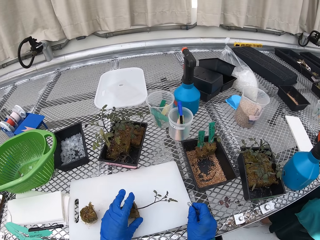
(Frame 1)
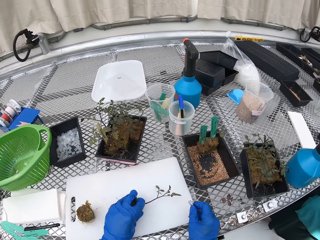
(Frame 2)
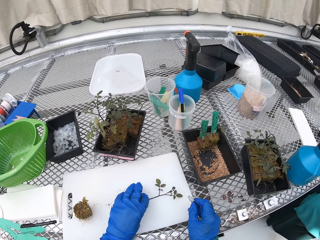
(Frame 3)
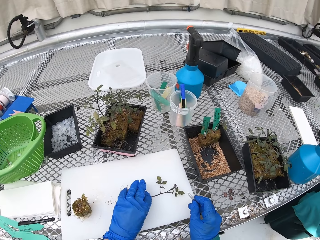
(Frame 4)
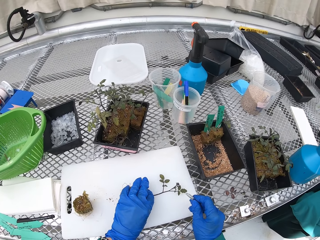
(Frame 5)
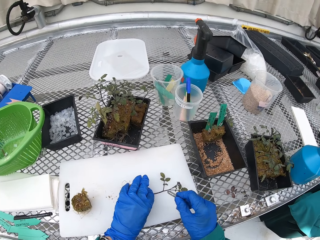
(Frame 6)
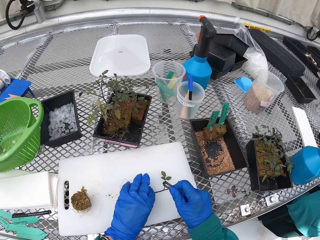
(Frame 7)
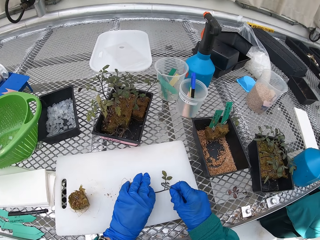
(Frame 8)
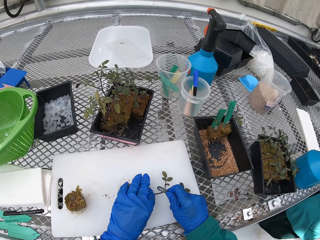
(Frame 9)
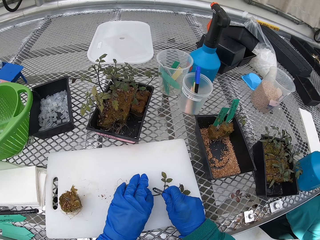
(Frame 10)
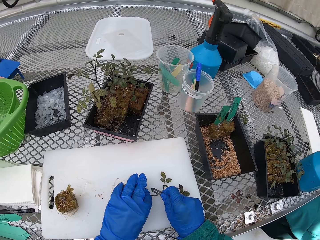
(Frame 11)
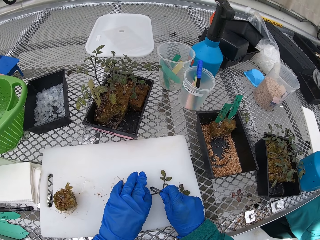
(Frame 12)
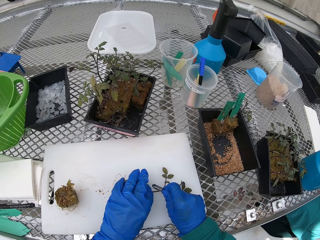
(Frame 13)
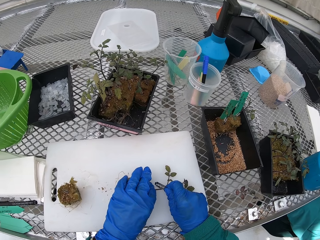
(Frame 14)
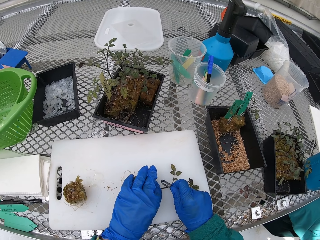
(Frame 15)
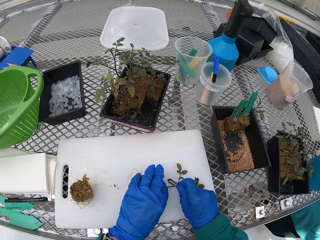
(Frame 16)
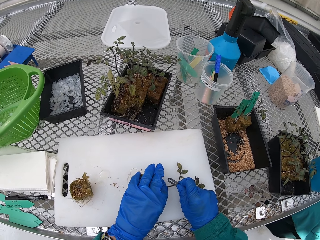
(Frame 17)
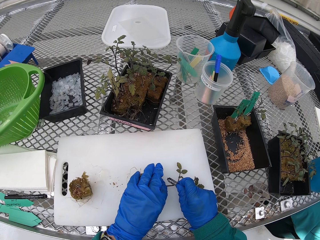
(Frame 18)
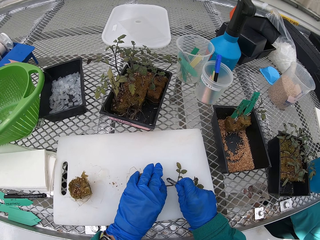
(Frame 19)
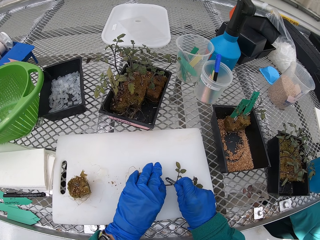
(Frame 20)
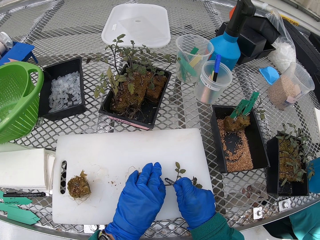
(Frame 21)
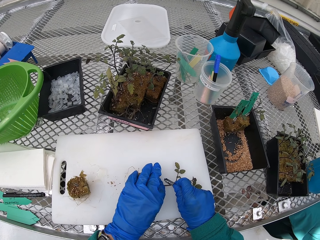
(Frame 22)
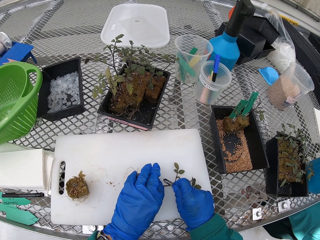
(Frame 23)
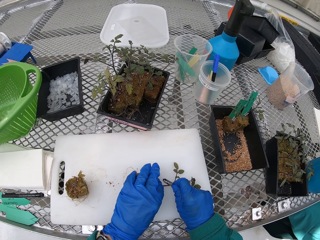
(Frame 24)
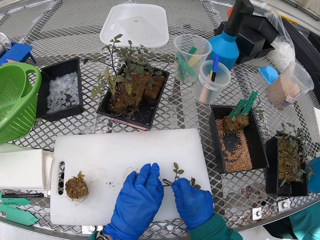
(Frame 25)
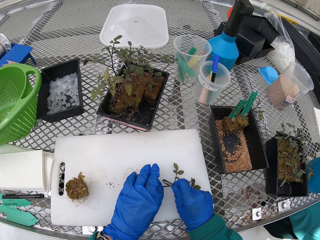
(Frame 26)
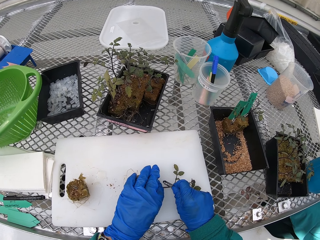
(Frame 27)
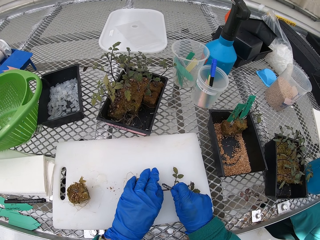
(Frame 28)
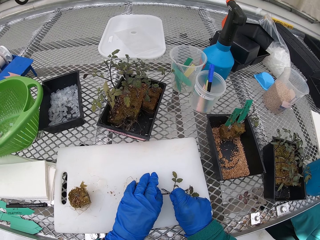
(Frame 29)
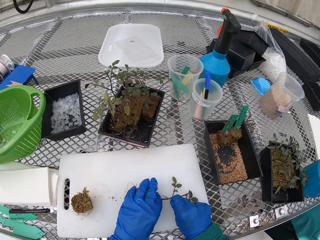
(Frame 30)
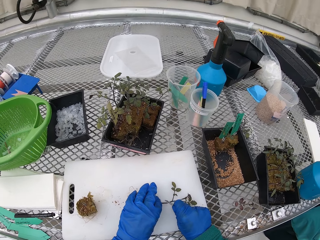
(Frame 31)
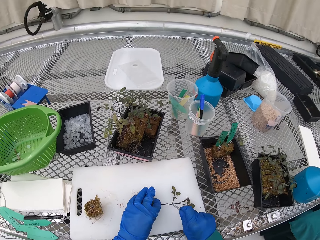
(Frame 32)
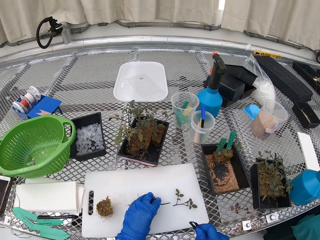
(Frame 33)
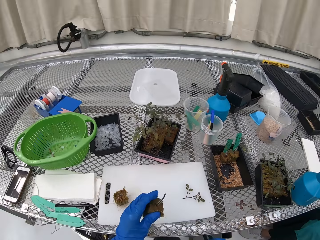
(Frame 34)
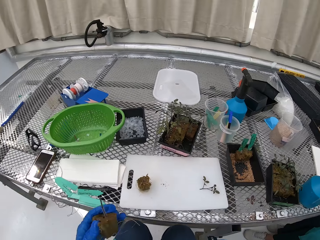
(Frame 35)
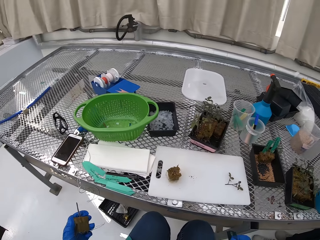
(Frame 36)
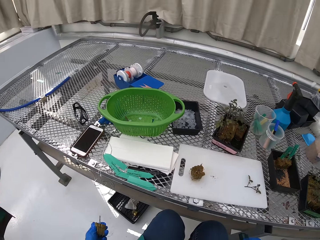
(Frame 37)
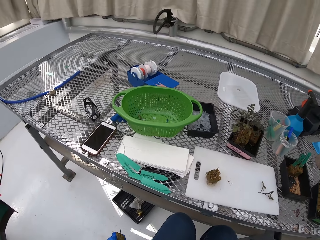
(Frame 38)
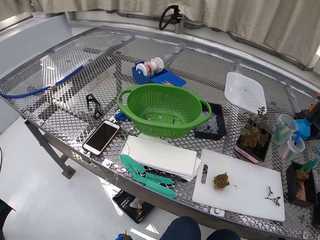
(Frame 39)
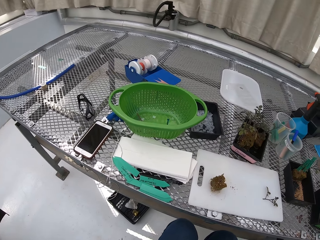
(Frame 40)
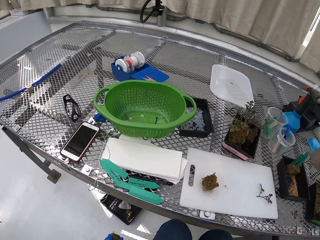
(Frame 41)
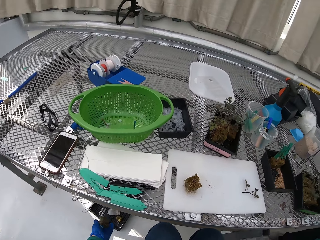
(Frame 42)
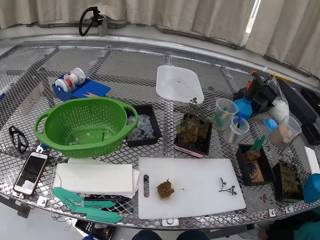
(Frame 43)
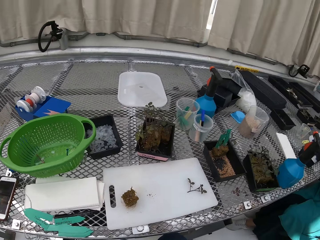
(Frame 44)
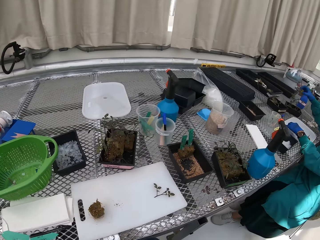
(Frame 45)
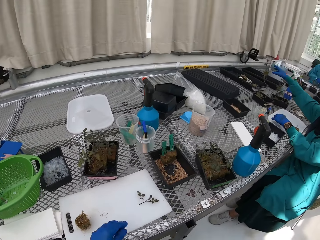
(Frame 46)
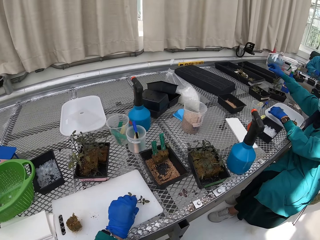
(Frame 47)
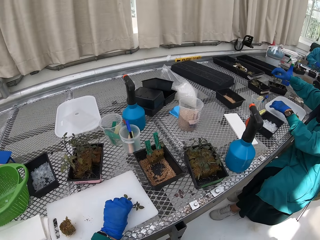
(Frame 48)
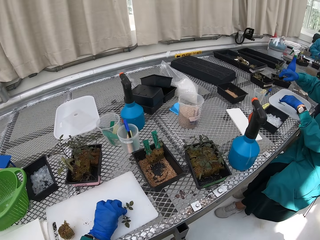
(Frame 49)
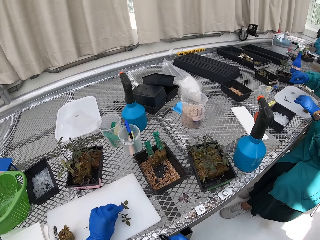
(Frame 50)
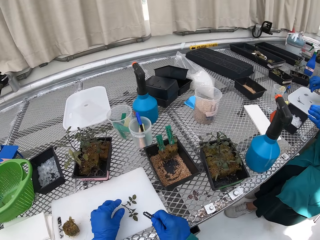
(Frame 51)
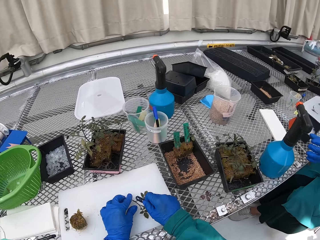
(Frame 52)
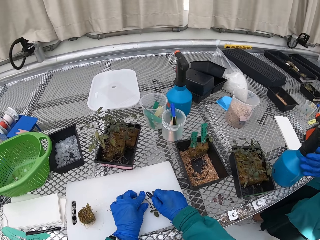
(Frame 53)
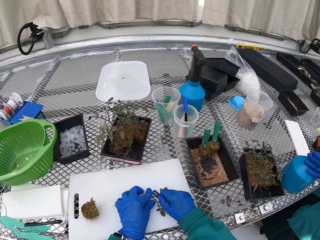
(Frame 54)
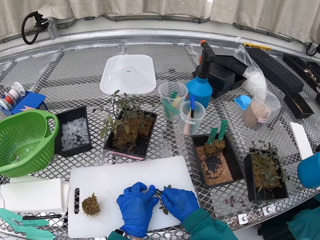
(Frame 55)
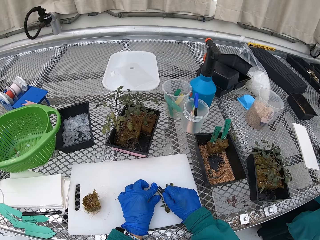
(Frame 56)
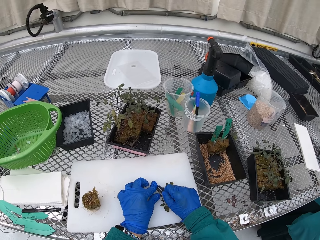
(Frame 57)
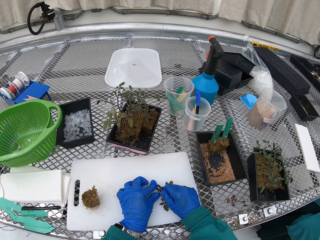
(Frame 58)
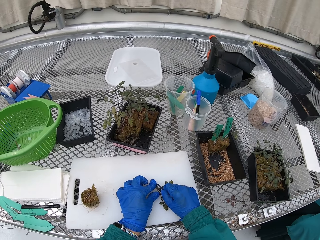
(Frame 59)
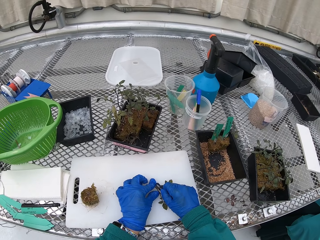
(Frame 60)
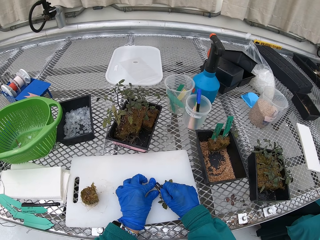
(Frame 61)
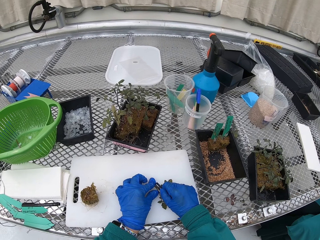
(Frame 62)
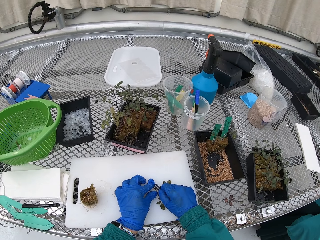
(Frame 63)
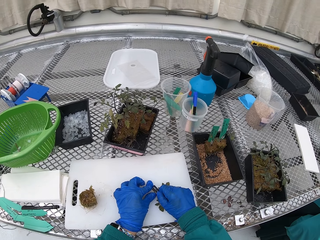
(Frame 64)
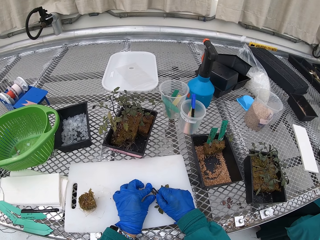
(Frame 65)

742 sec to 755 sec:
The camera wearer cuts the plant. They throw the part of the plant in the bin. They cut the plant.

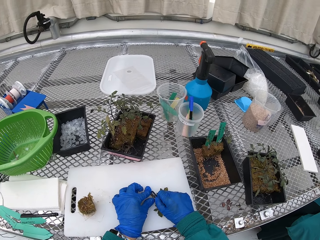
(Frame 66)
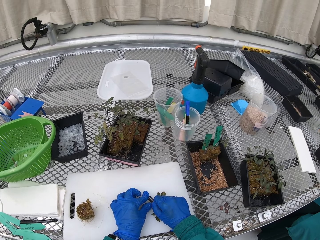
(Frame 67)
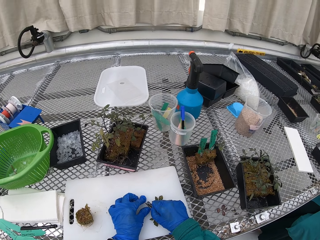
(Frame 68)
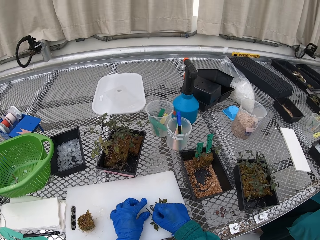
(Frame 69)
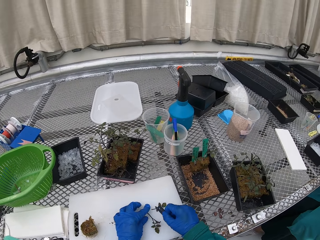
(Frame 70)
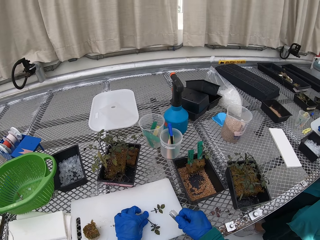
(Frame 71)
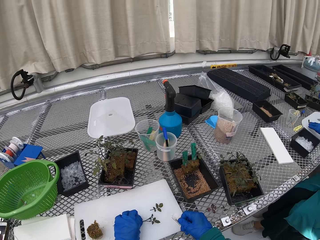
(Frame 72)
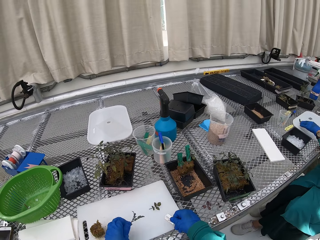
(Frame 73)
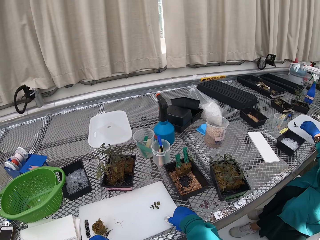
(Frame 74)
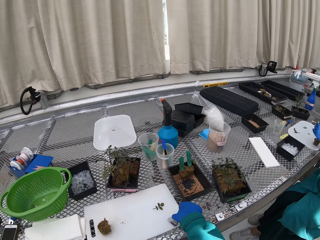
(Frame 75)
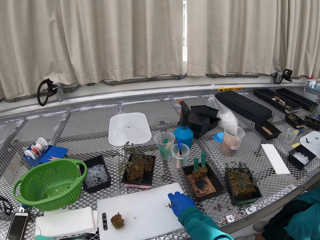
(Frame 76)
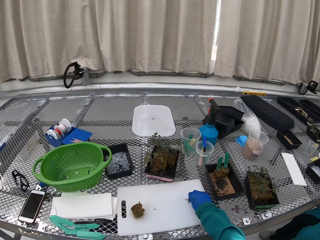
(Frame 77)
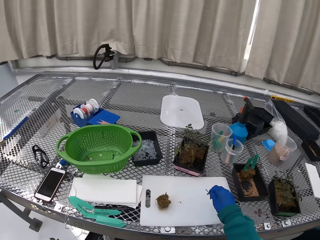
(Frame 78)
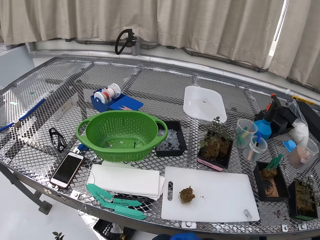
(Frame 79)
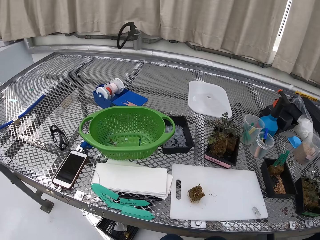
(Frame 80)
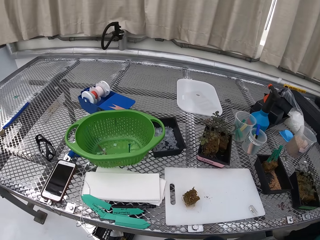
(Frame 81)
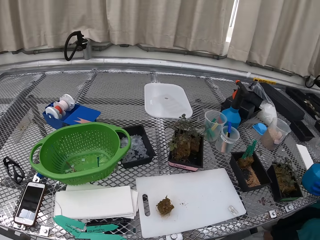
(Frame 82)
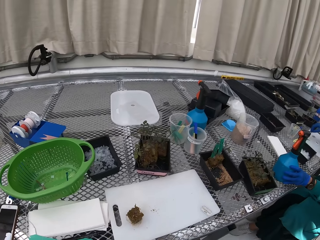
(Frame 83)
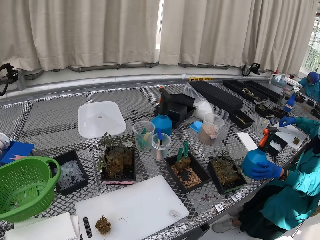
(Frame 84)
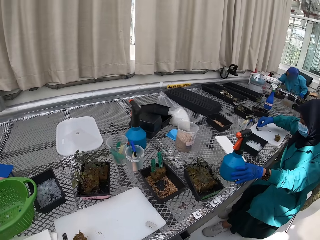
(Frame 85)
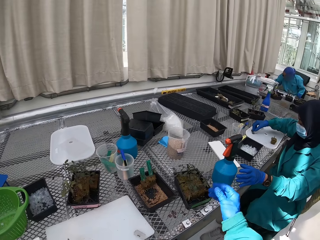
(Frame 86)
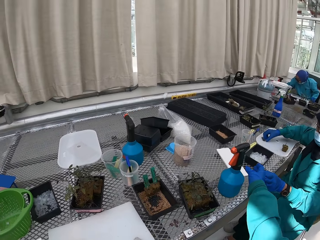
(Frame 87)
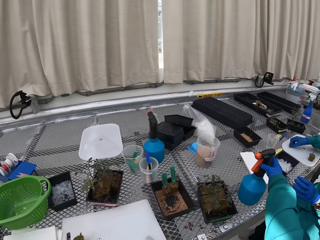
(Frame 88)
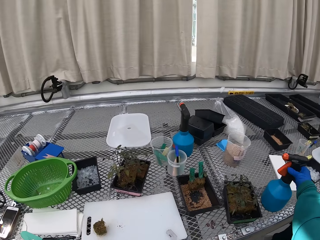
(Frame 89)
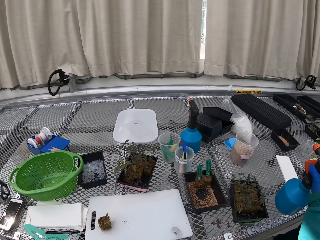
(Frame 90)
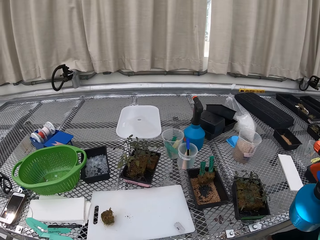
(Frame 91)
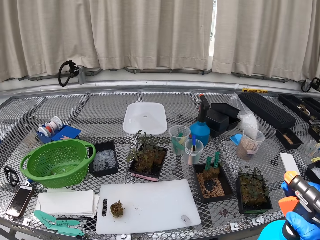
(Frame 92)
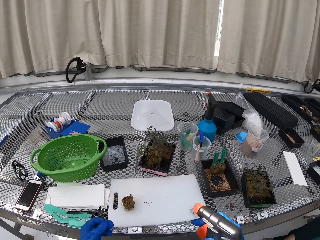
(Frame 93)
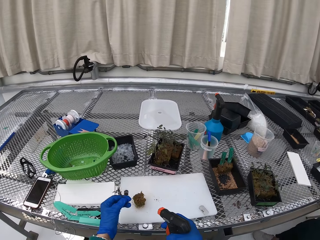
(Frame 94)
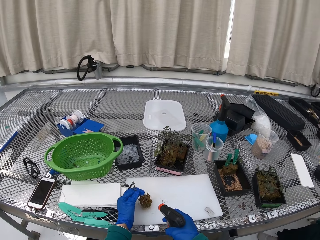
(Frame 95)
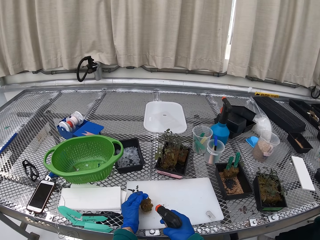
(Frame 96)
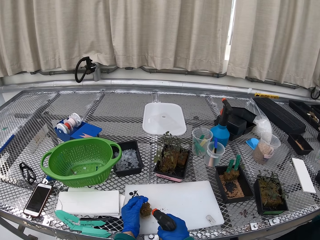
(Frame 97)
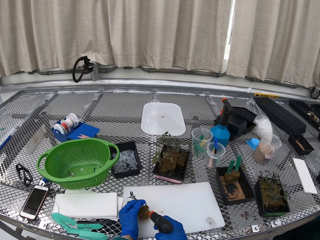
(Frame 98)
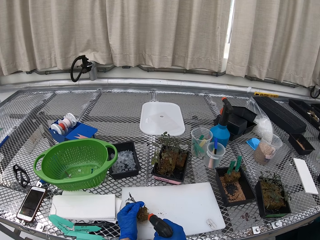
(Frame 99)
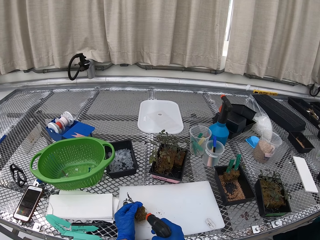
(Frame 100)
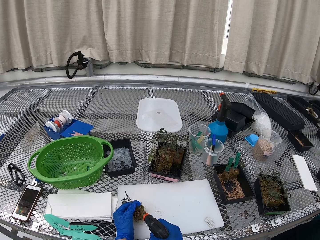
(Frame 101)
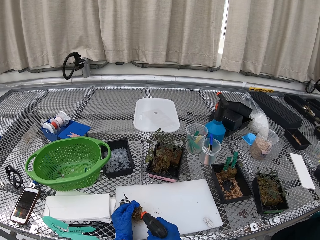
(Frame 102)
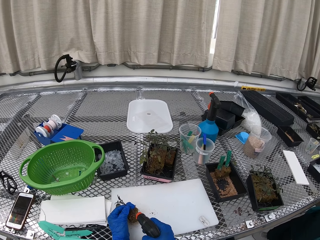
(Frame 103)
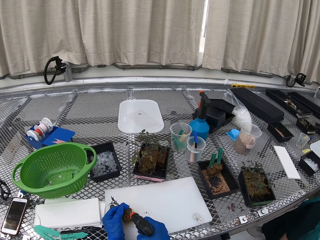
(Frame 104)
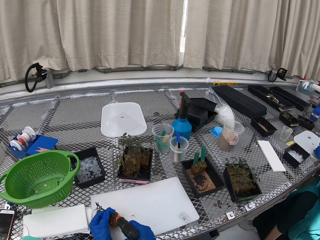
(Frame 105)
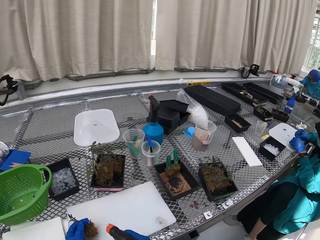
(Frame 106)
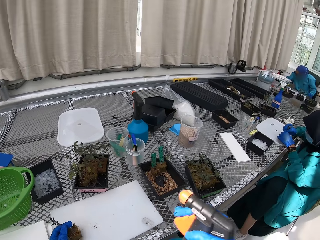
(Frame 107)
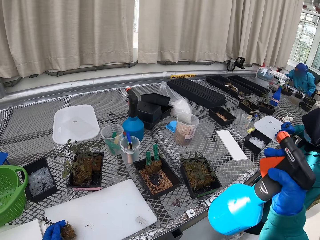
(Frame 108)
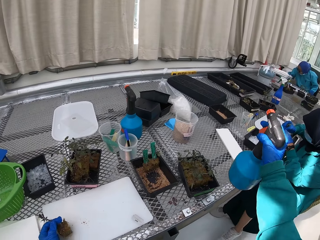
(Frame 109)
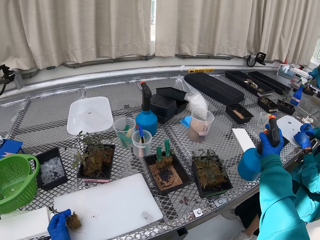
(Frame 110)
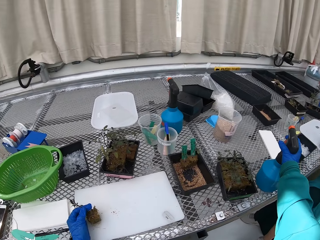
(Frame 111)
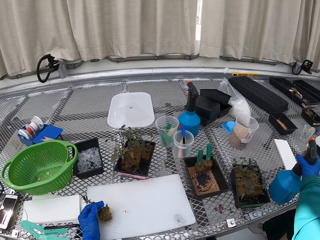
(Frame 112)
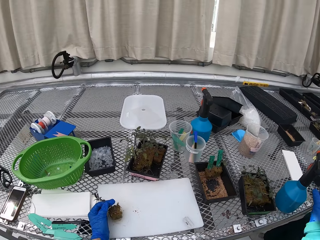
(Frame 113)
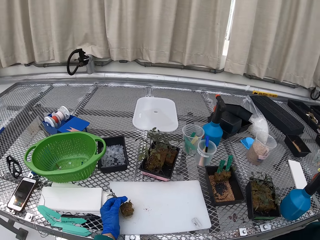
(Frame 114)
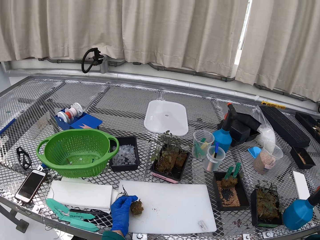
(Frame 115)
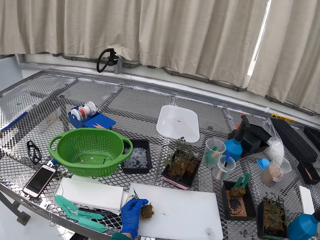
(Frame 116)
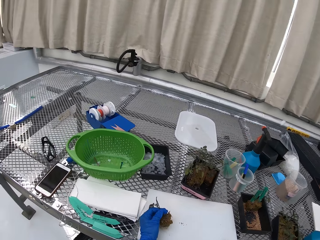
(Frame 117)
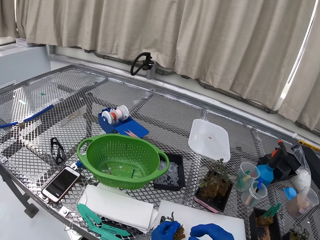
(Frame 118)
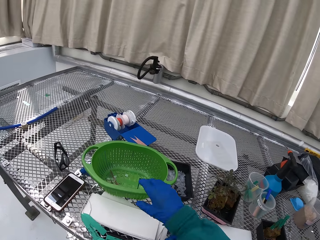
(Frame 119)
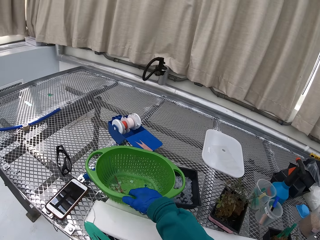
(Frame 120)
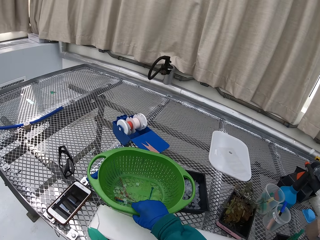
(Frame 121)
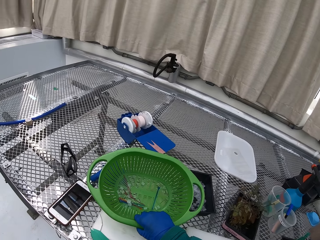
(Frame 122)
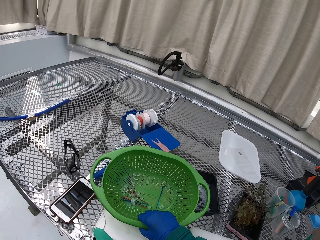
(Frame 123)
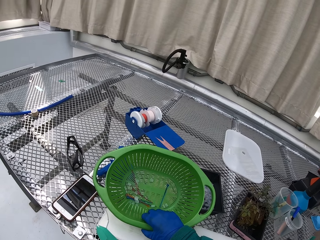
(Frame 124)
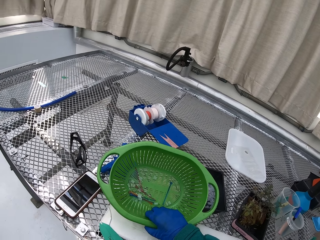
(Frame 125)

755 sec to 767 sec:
The camera wearer prunes the stem. They pick up the spray. They spray the plant. They put the spray down.
